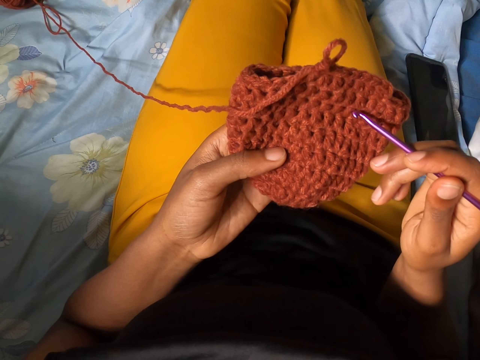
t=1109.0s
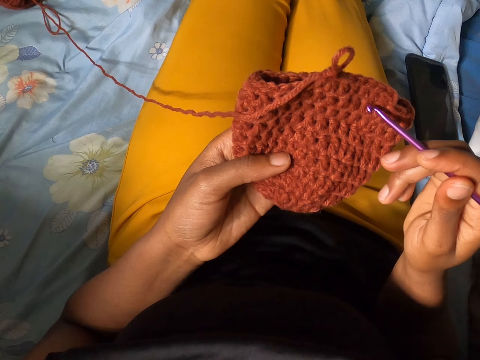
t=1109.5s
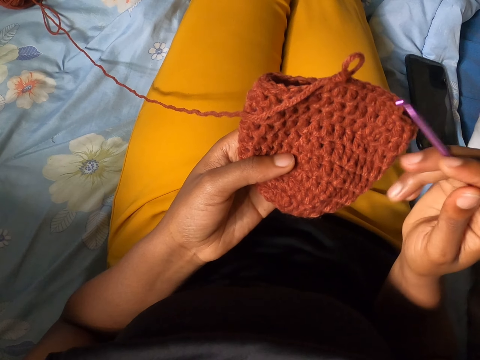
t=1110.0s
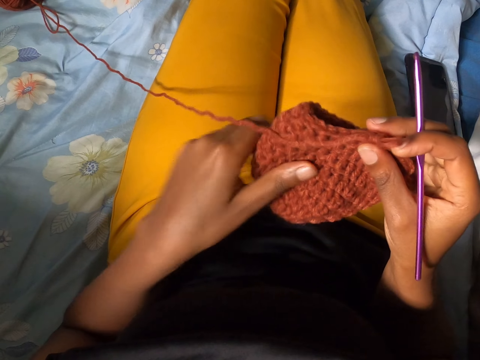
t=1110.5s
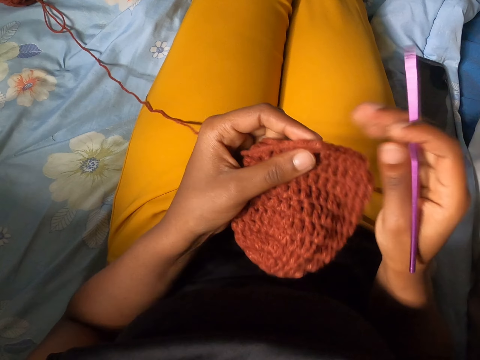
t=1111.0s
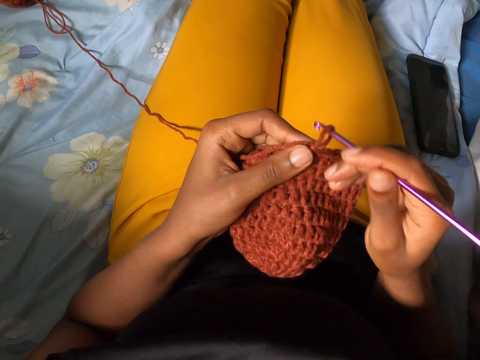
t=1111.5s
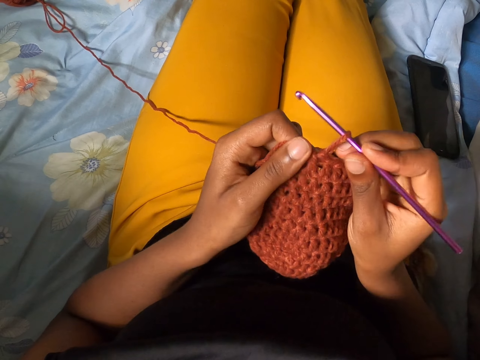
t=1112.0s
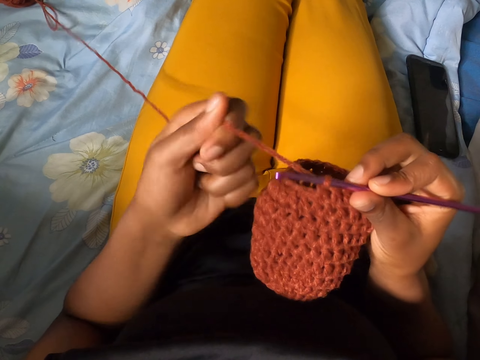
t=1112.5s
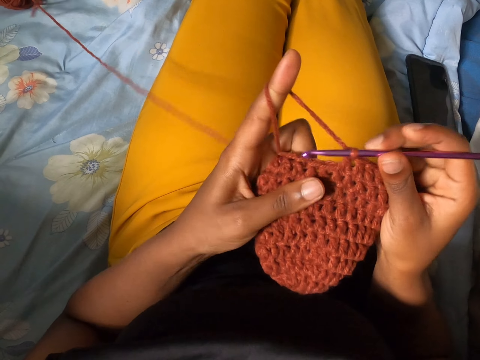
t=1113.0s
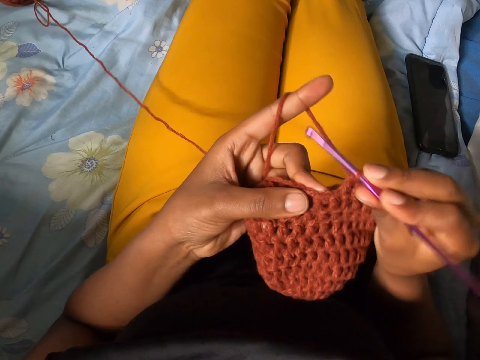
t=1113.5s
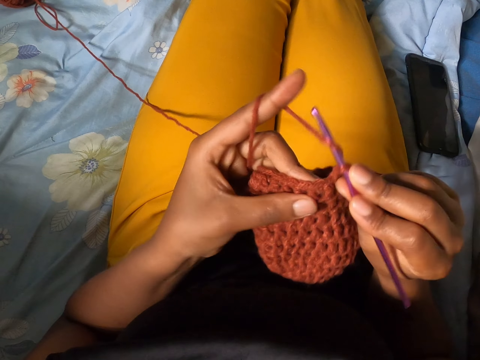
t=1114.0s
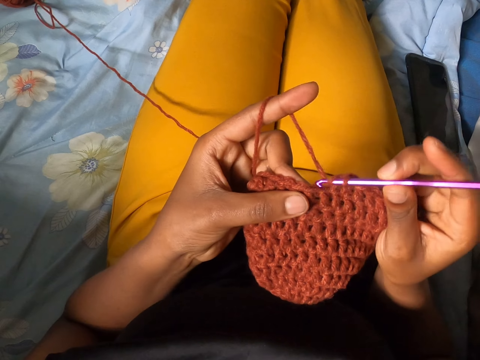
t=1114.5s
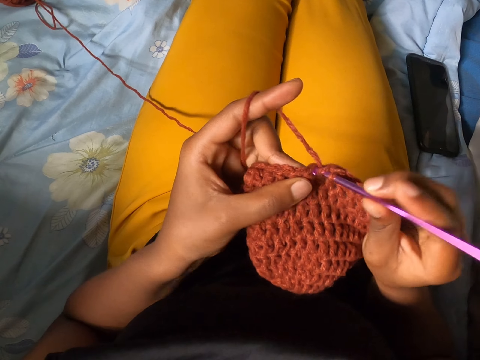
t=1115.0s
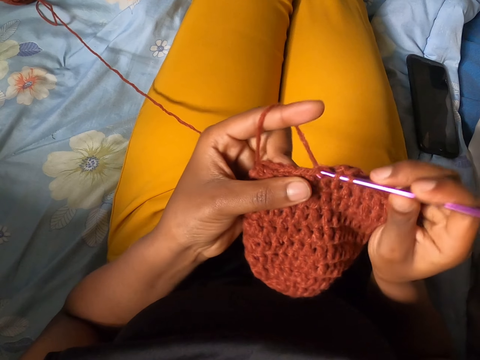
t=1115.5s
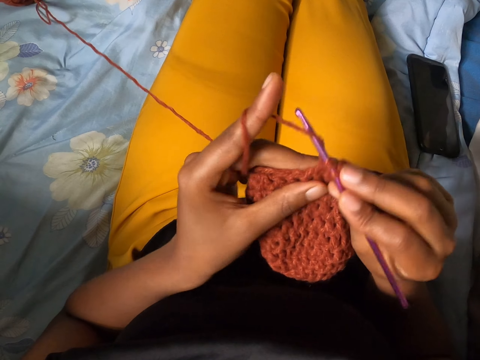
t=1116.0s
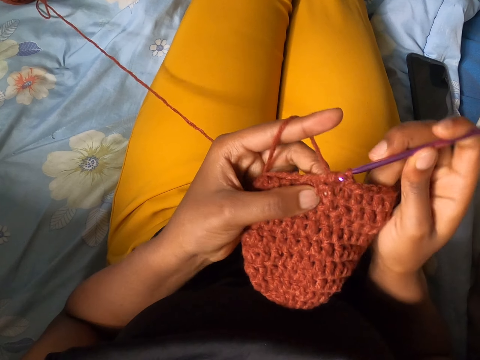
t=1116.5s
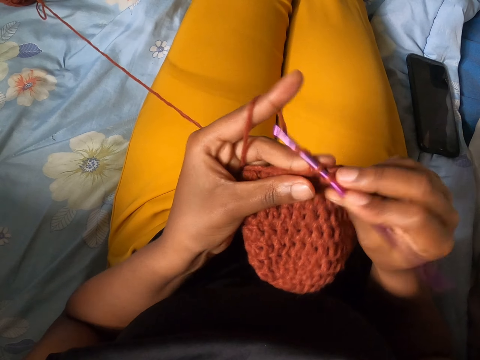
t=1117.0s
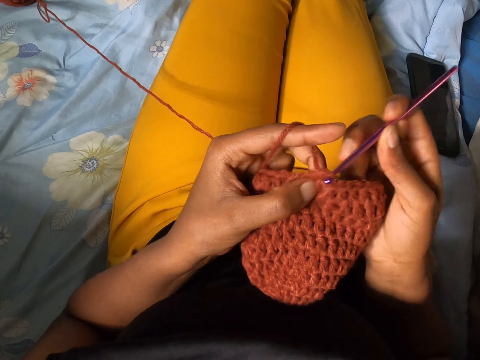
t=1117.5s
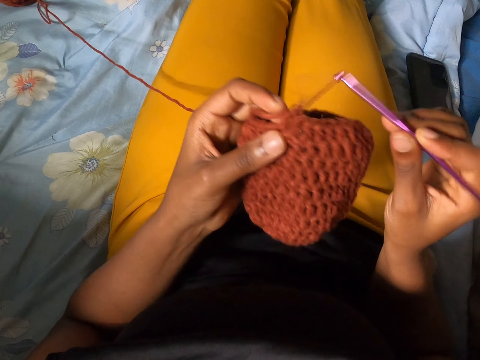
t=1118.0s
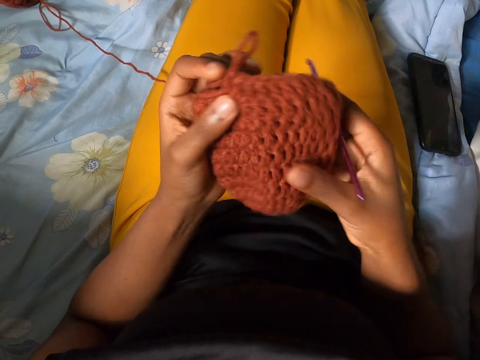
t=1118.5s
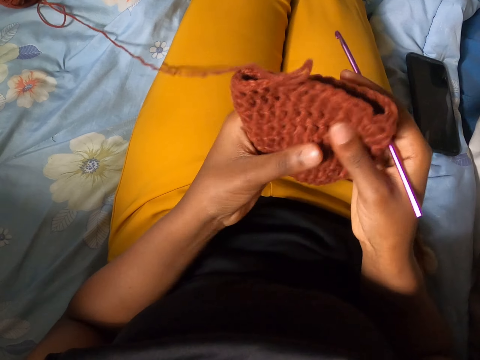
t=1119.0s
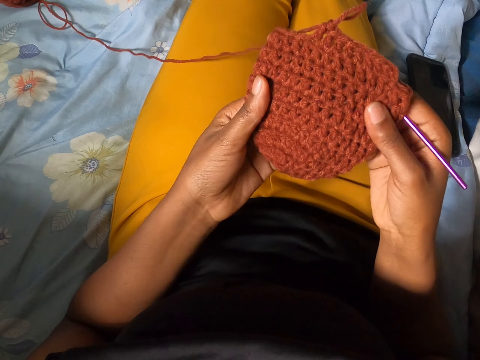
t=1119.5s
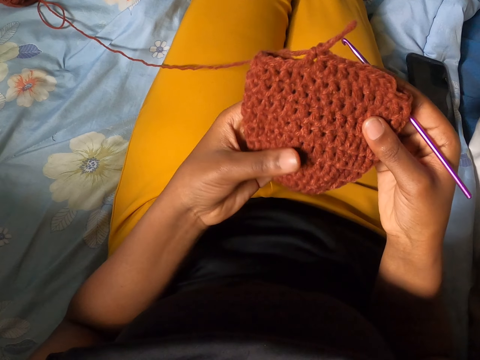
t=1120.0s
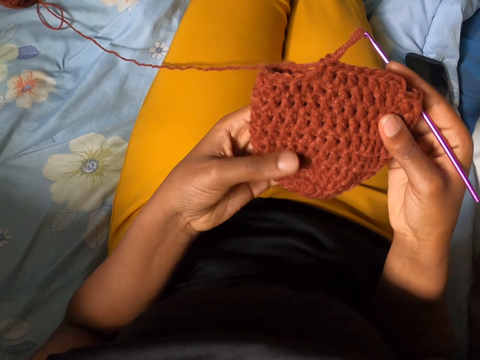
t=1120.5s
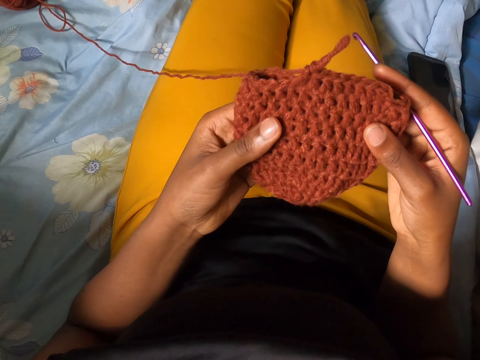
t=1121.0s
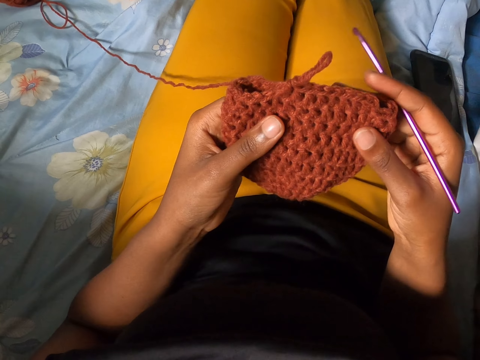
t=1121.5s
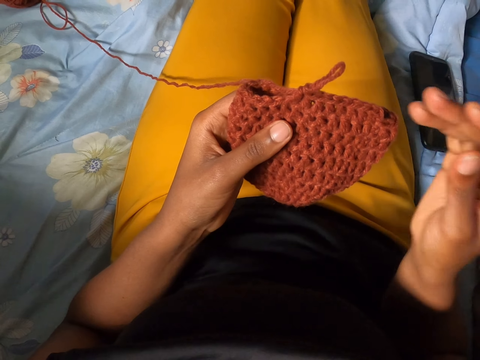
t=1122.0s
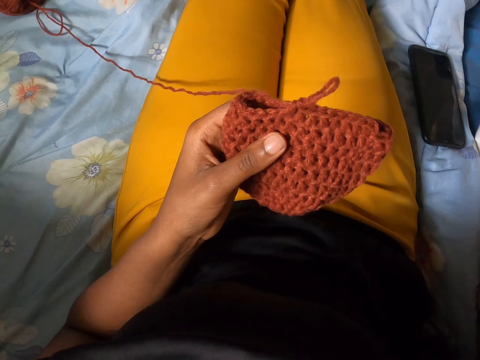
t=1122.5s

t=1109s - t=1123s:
The camera wearer holds the craft with both hands. She takes her left hand off the craft. She holds the craft with both hands. She takes her right hand off the craft. She puts the crochet hook in her right hand into the yarn. She rolls yarn from the bundle of yarn onto her left index finger. She crochets the bundle of yarn with the crochet hook in her right hand. She removes her left index finger from the yarn. She removes the crochet hook in her right hand from the yarn. She passes the craft from her left hand to her right hand. She holds the craft with both hands. She adjusts the material. She takes her right hand off the craft.
